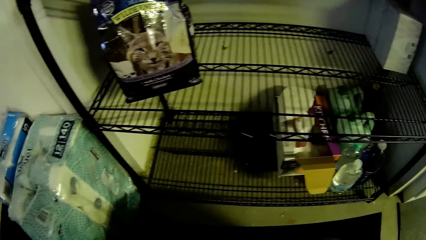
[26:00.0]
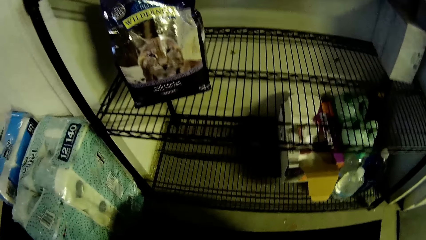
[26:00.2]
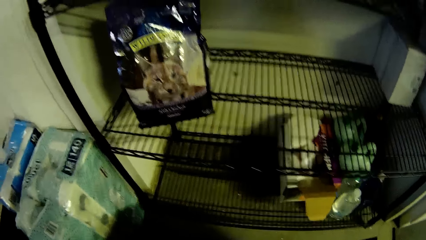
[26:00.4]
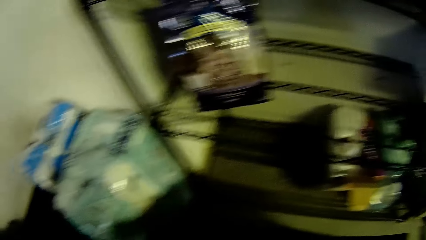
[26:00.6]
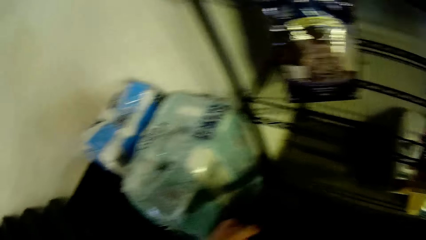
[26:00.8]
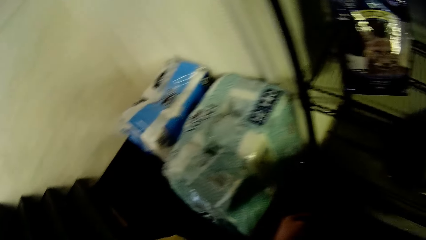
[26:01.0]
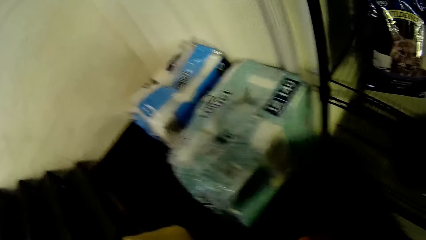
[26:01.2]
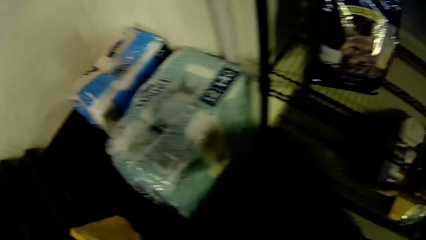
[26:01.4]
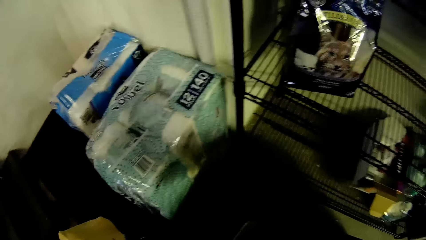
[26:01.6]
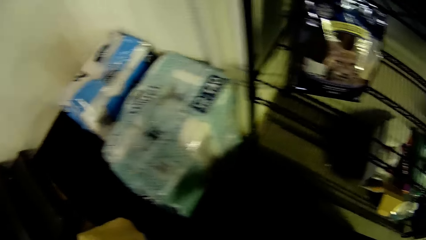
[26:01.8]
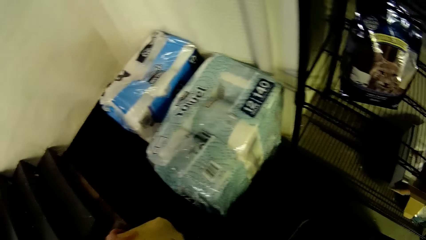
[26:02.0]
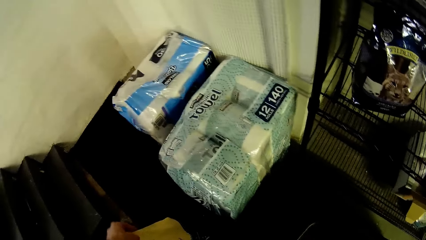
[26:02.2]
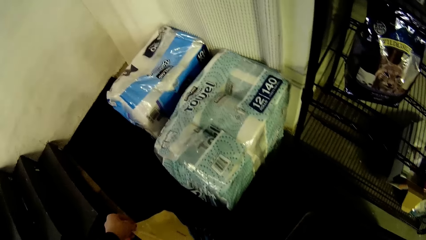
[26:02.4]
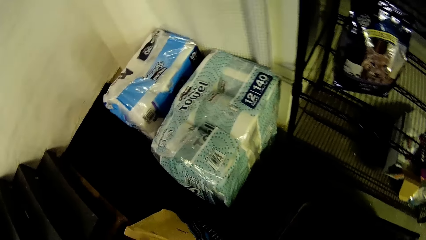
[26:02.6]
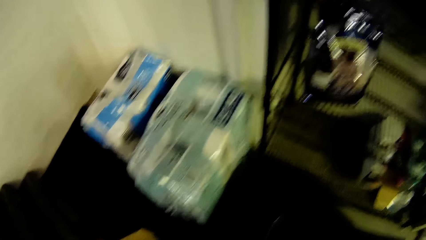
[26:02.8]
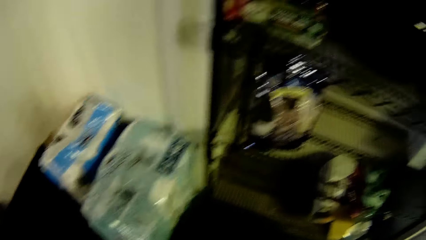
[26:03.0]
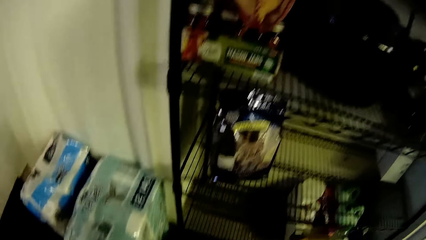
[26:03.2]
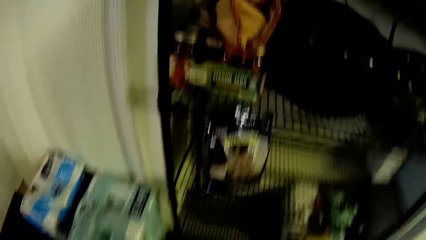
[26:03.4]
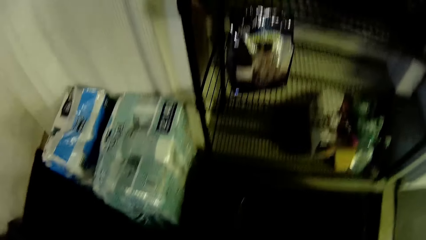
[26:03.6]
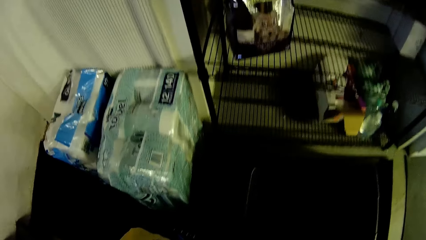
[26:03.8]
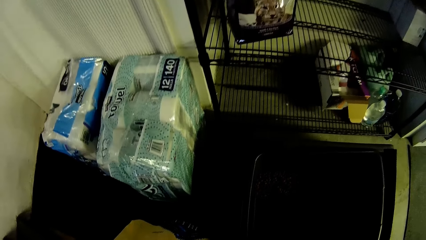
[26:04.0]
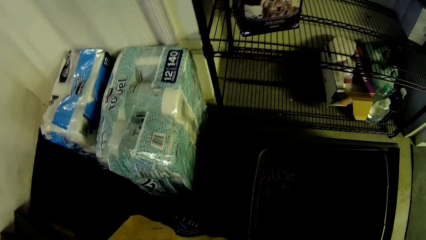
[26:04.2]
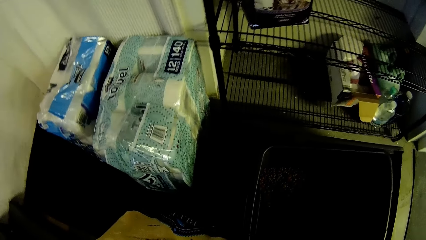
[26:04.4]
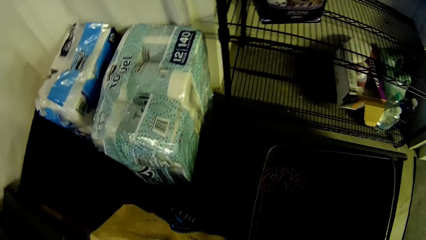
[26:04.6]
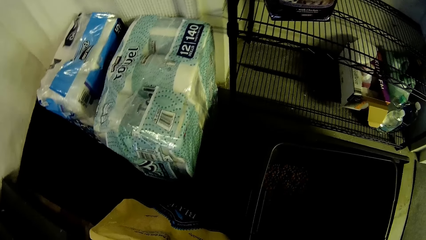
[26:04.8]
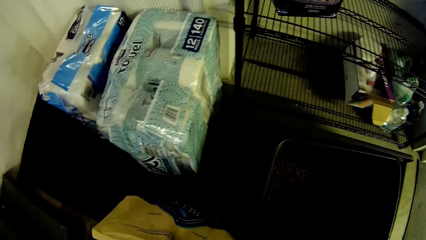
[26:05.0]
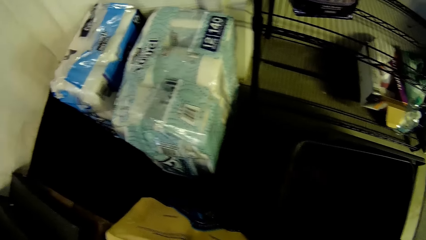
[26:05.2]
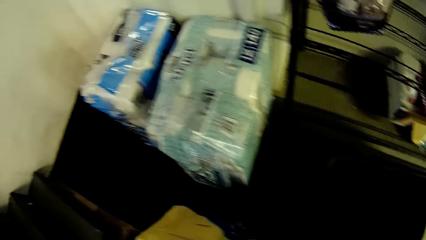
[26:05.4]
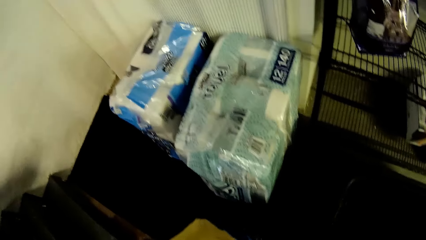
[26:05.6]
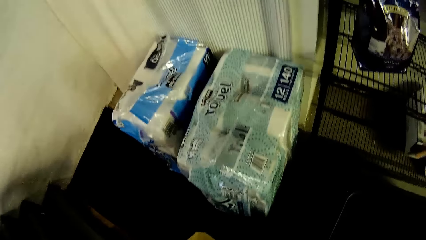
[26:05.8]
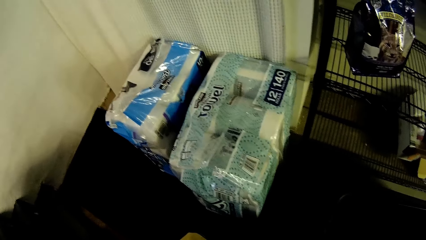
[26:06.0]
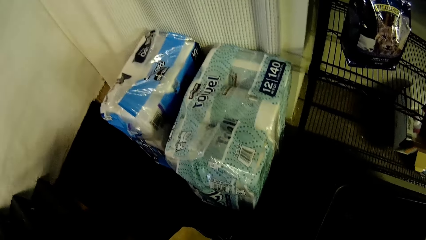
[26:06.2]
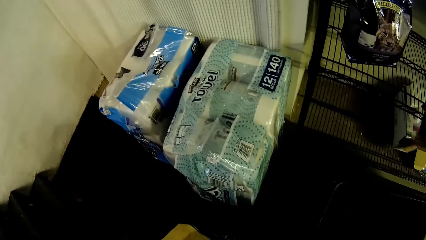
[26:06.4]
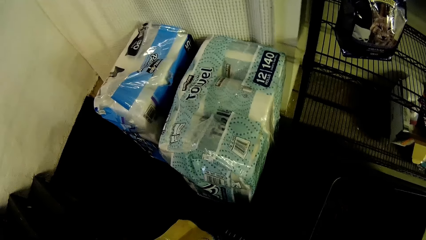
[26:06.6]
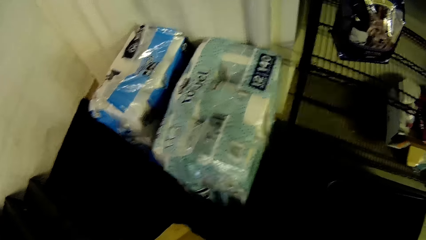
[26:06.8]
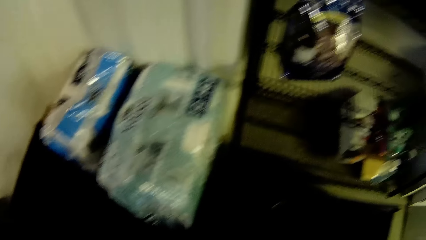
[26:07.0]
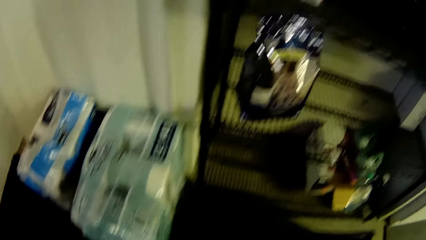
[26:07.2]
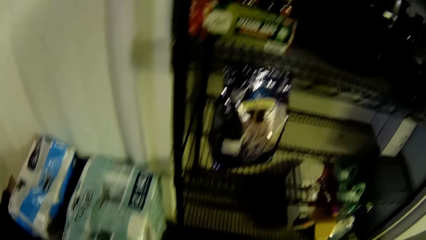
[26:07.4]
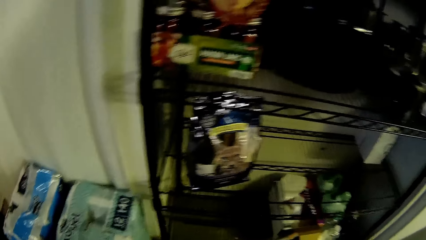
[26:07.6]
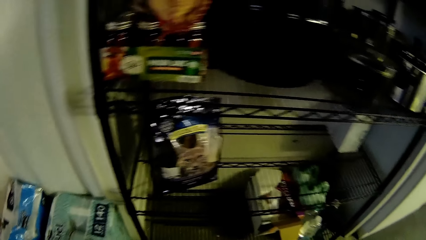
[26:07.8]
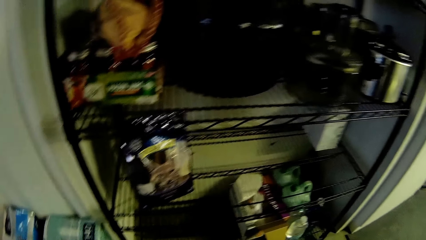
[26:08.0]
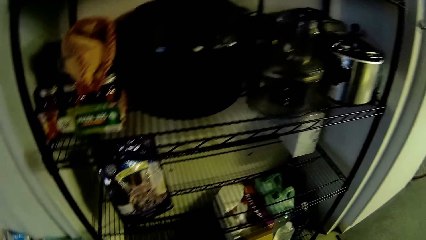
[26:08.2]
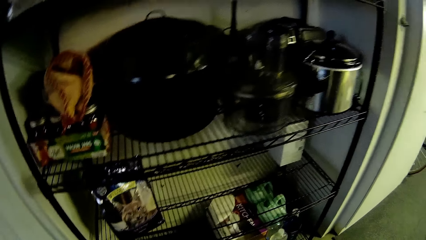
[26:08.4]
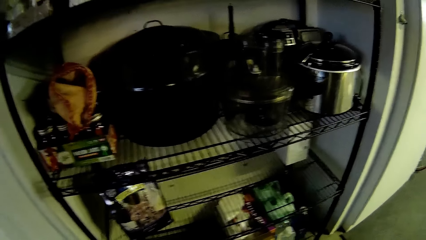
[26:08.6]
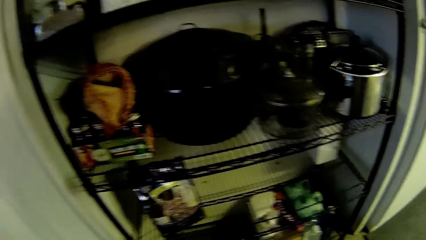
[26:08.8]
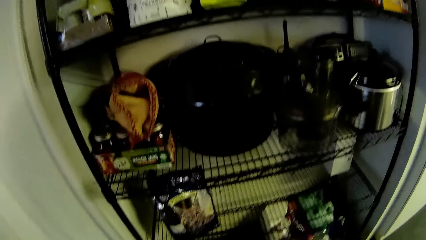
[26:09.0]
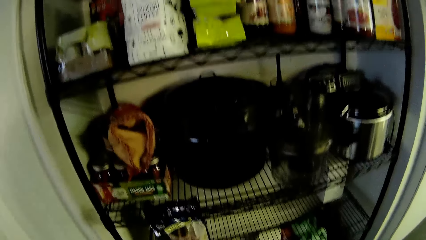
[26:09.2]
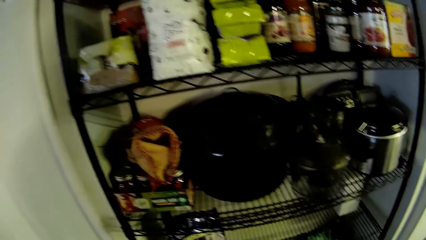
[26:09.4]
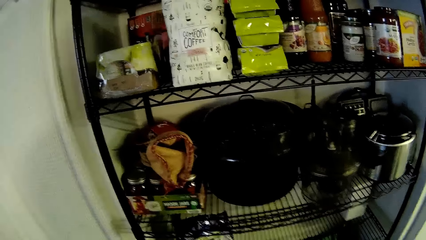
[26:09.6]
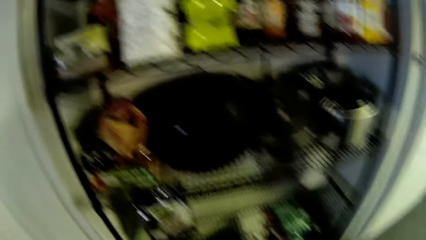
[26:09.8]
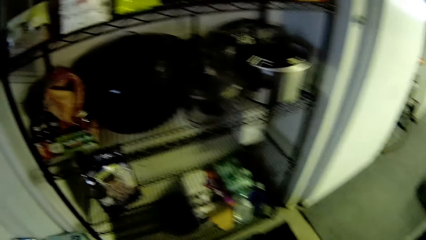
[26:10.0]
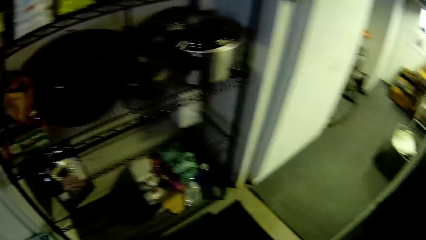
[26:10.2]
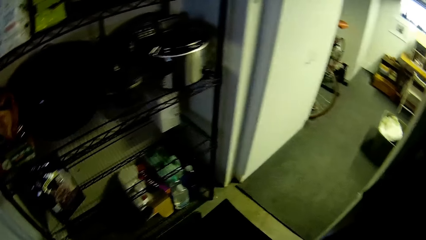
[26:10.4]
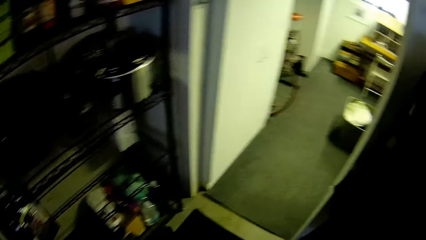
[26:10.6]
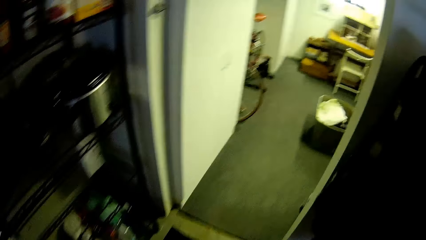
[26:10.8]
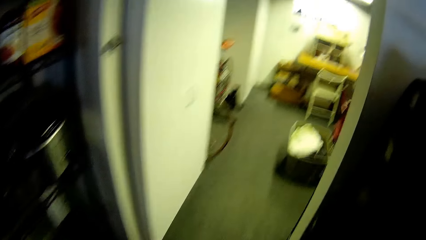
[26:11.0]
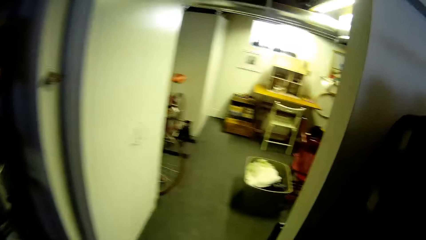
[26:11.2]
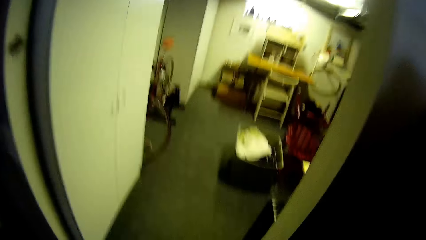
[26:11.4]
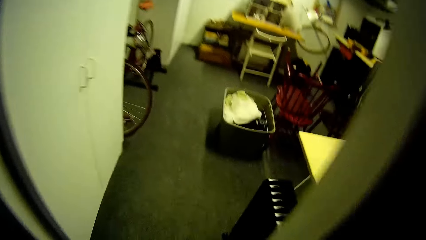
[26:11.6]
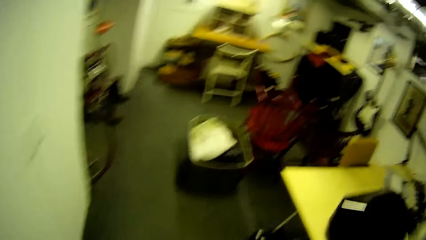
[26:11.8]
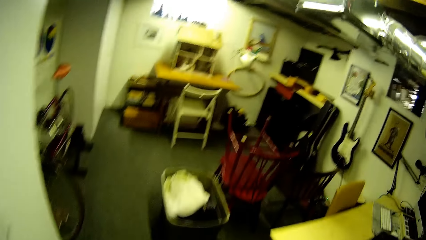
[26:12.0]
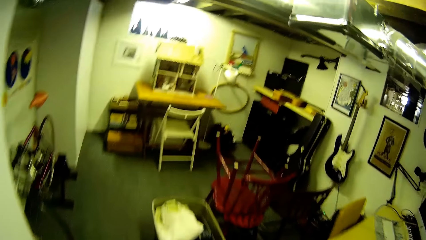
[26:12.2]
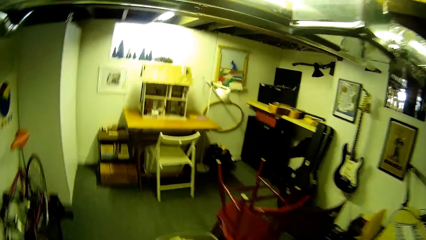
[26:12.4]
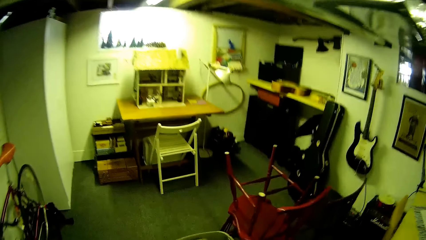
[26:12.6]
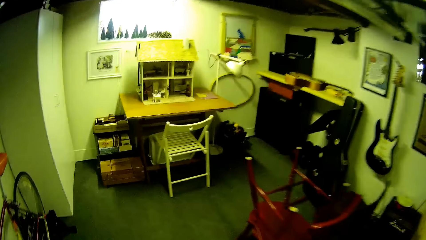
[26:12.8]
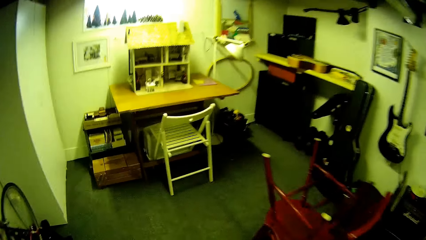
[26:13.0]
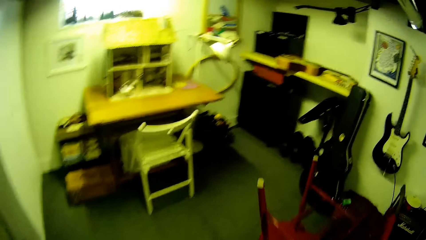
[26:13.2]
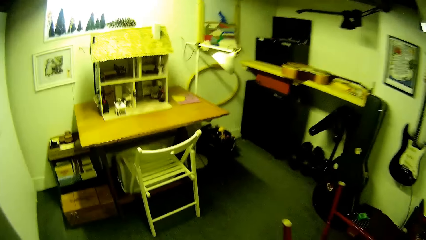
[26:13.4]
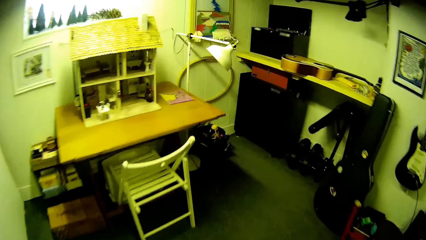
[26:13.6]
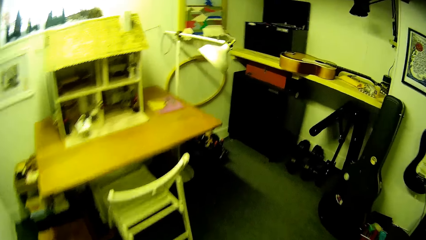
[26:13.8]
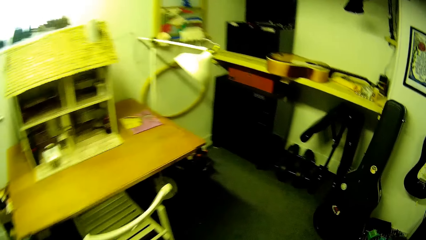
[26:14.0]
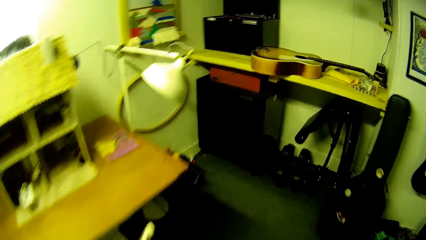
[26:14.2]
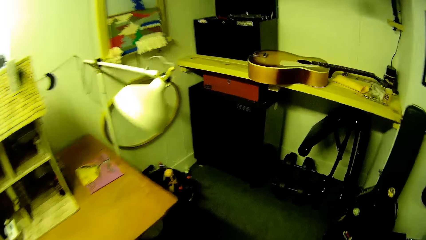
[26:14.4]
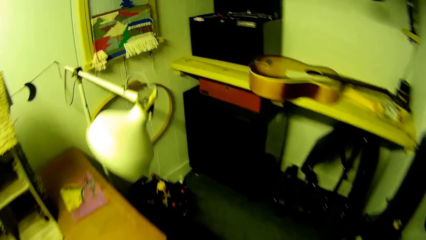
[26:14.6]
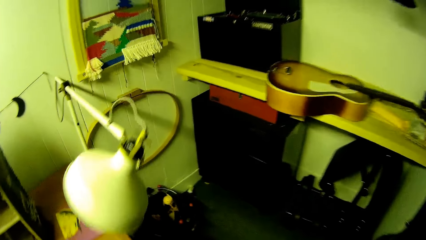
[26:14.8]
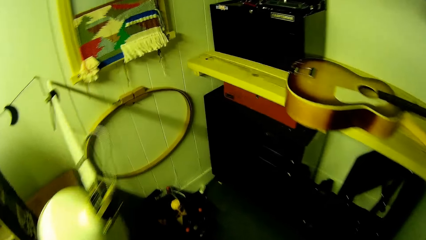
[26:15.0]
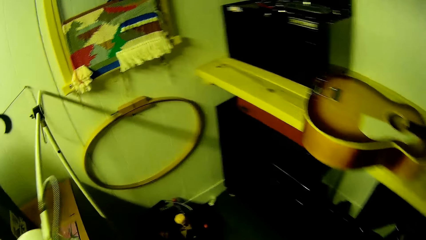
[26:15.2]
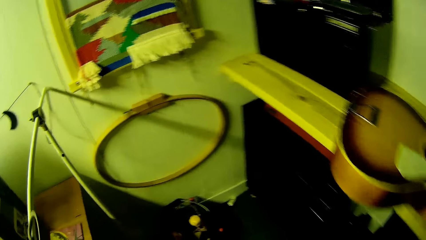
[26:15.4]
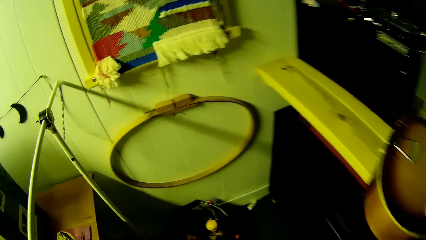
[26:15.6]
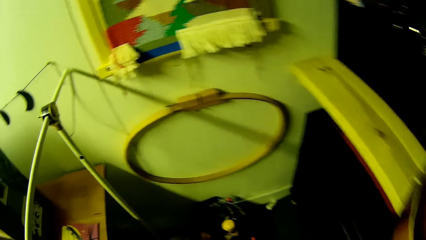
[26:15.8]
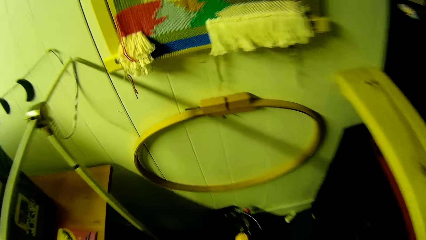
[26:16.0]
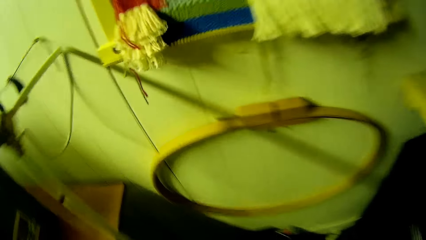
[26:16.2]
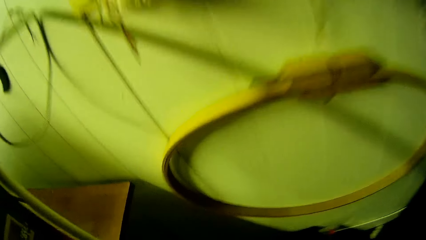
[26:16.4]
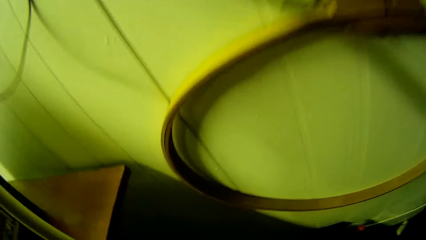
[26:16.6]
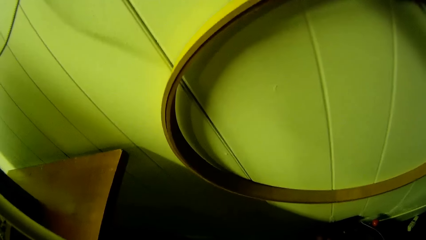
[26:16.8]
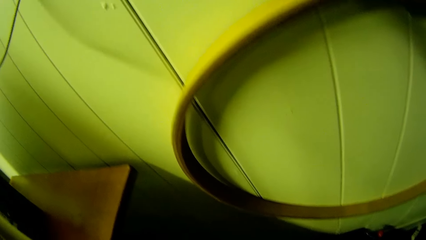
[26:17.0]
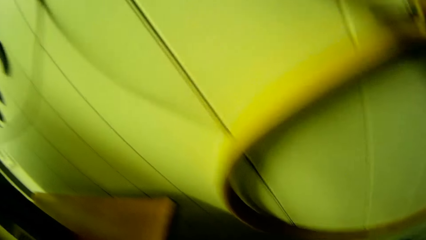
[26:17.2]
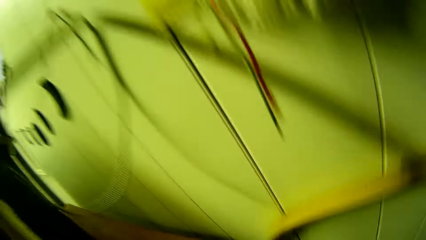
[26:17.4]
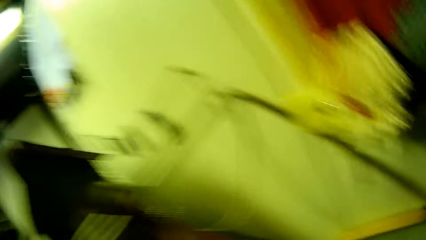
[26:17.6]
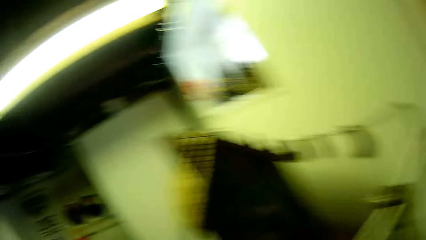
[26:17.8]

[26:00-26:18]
The camera wearer touches a bag on a floor. They look around the shelves. They walk into a room from the storage room. They pick scissors.
